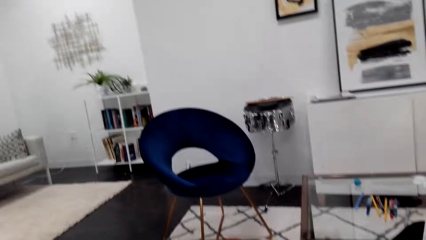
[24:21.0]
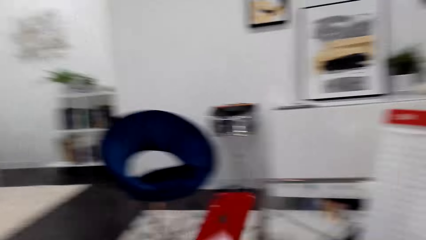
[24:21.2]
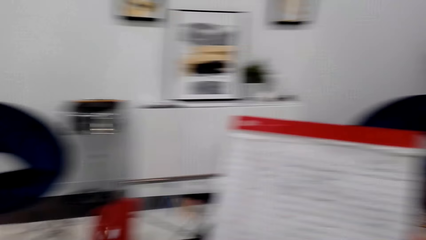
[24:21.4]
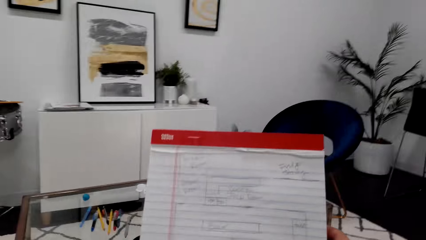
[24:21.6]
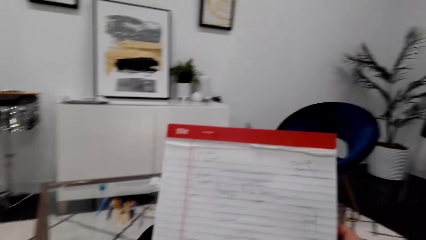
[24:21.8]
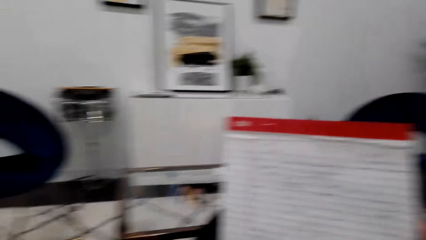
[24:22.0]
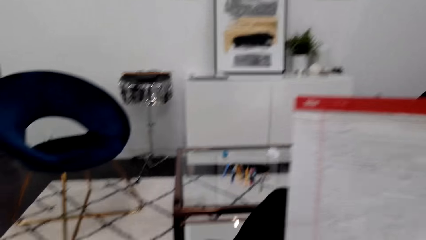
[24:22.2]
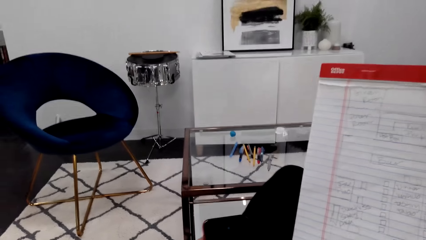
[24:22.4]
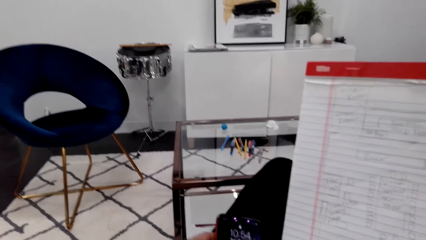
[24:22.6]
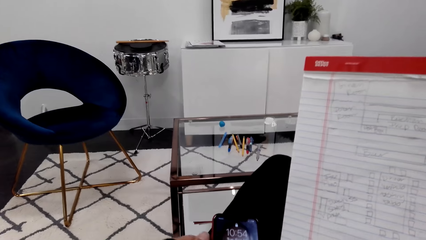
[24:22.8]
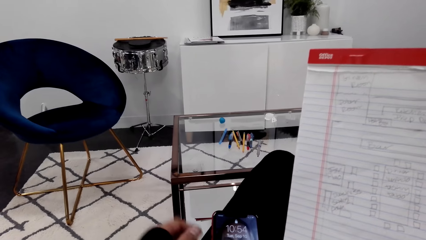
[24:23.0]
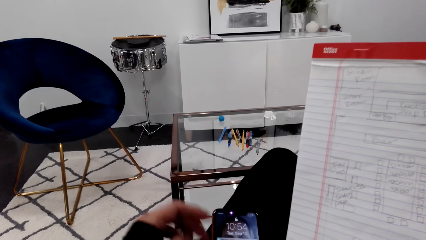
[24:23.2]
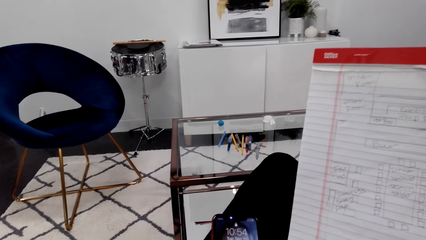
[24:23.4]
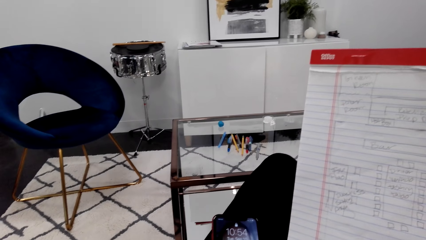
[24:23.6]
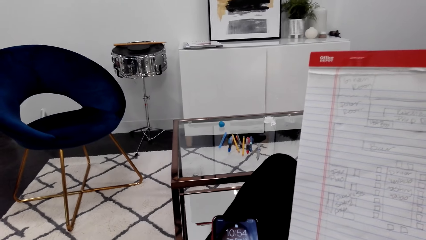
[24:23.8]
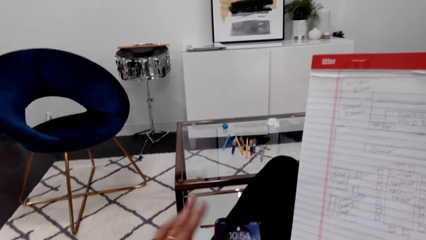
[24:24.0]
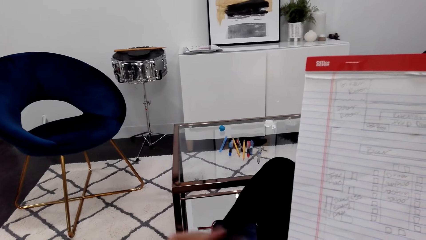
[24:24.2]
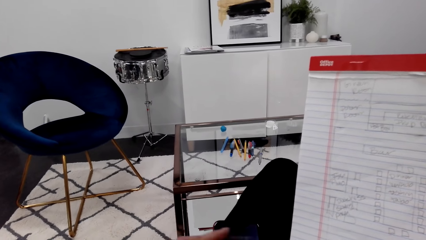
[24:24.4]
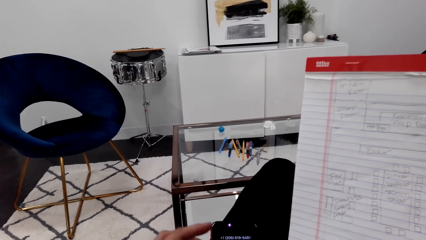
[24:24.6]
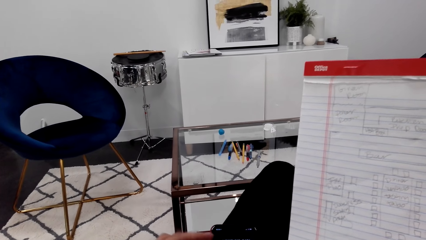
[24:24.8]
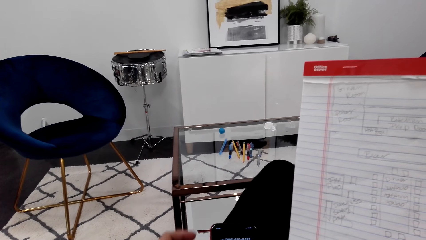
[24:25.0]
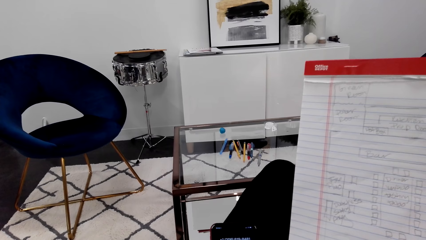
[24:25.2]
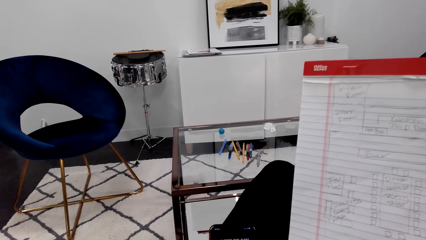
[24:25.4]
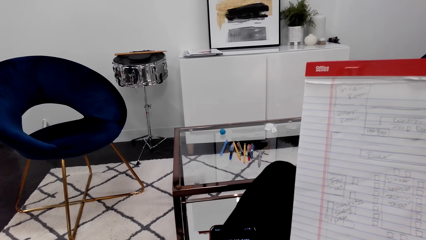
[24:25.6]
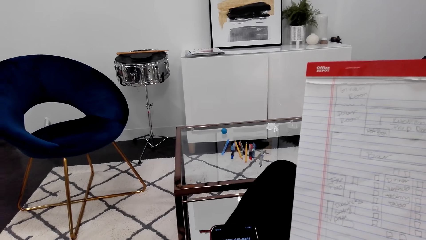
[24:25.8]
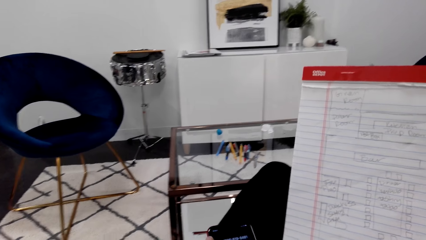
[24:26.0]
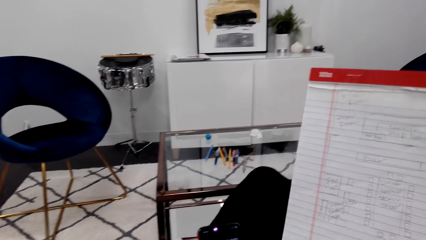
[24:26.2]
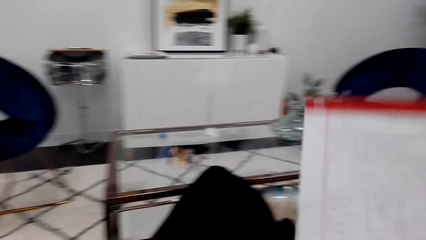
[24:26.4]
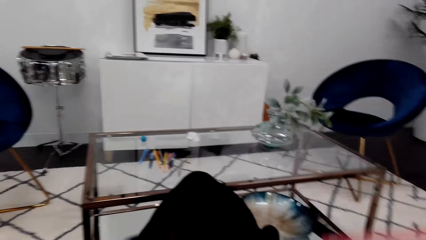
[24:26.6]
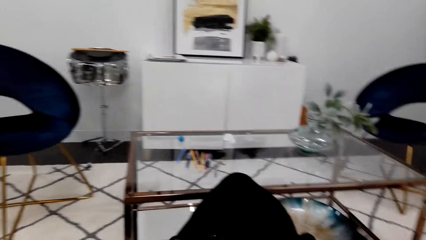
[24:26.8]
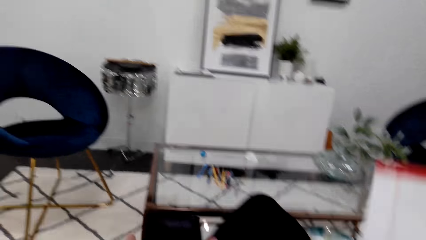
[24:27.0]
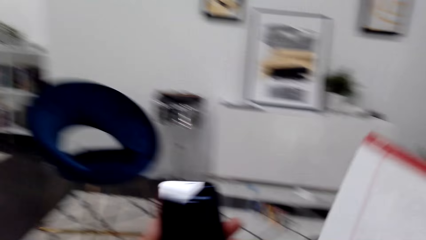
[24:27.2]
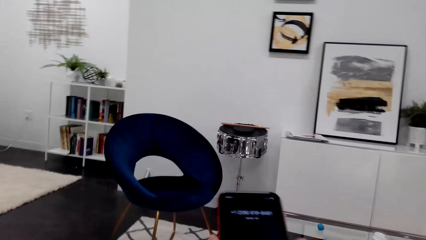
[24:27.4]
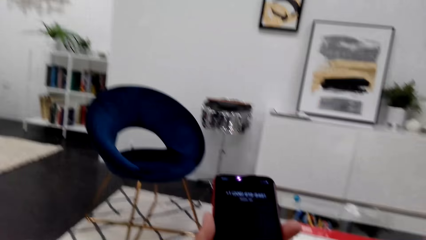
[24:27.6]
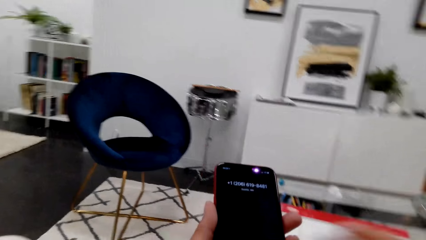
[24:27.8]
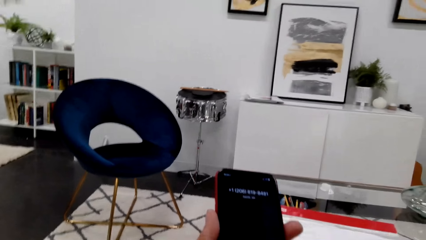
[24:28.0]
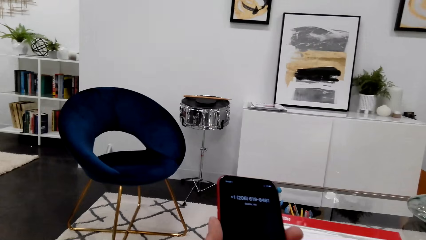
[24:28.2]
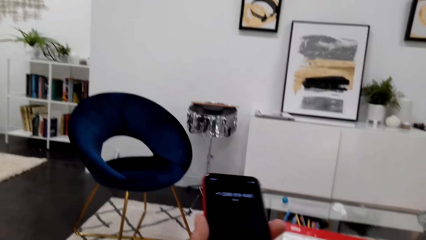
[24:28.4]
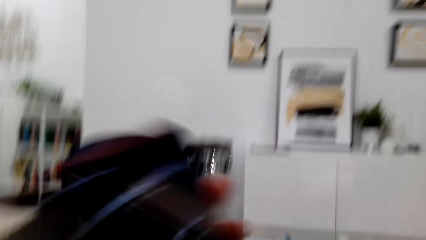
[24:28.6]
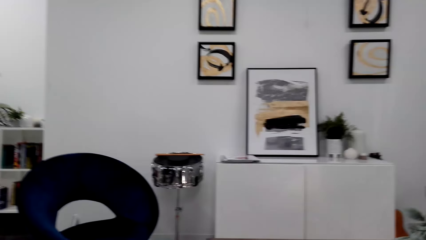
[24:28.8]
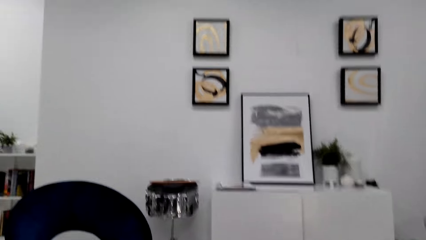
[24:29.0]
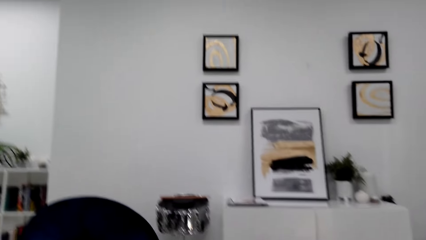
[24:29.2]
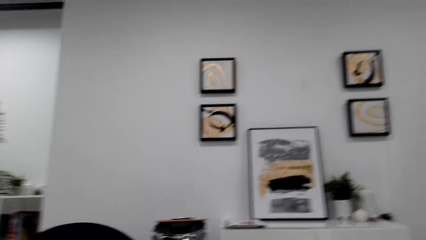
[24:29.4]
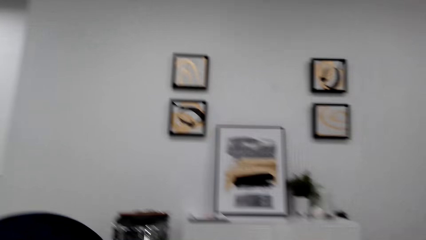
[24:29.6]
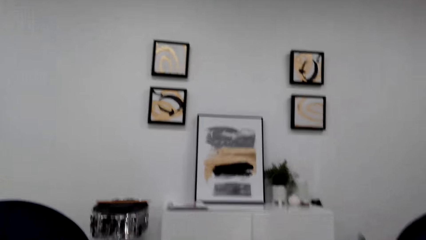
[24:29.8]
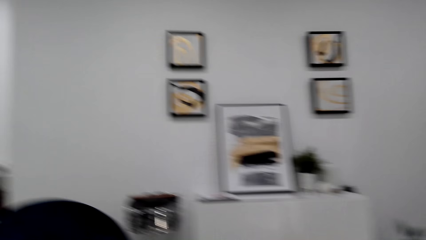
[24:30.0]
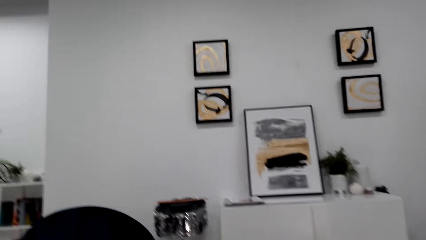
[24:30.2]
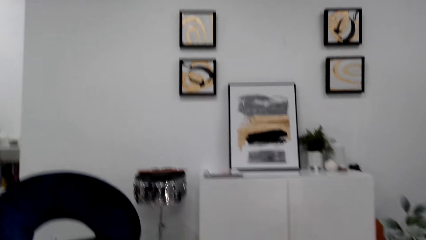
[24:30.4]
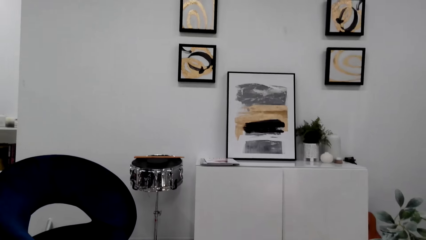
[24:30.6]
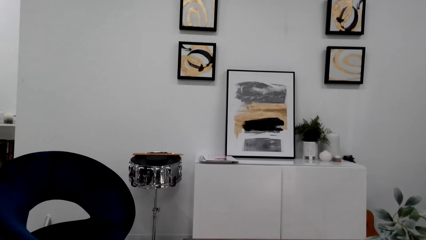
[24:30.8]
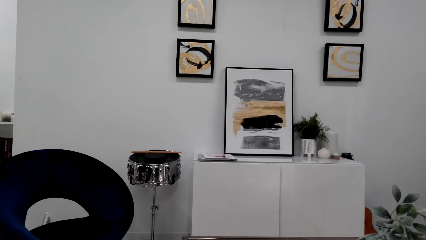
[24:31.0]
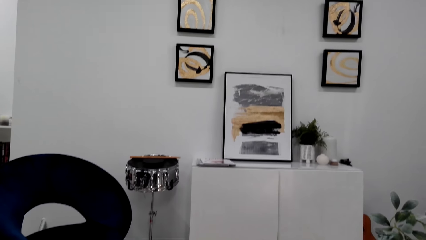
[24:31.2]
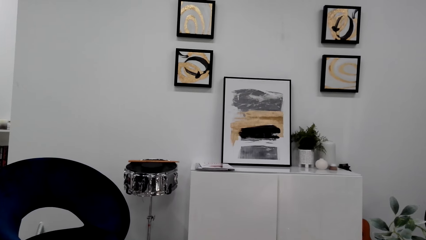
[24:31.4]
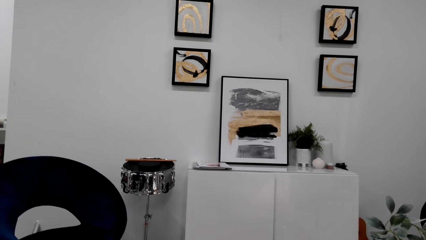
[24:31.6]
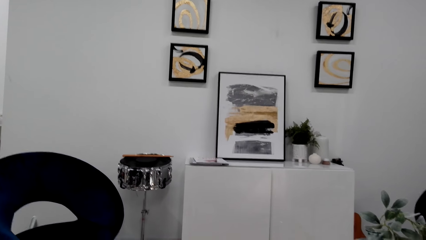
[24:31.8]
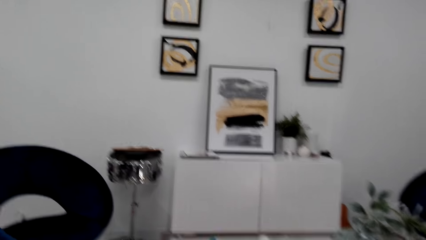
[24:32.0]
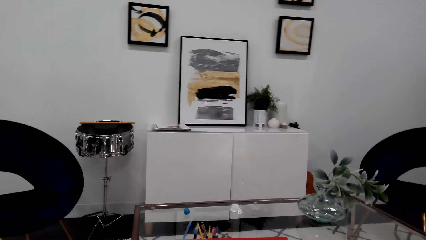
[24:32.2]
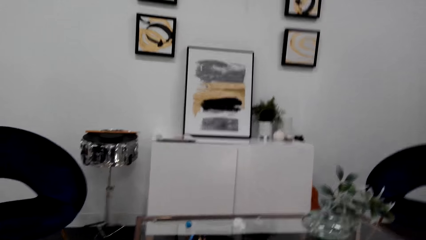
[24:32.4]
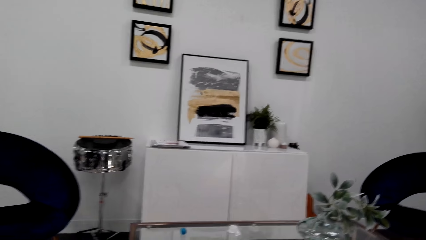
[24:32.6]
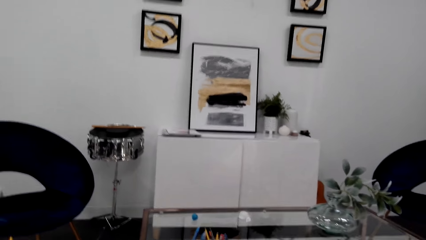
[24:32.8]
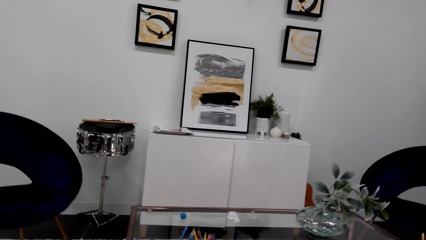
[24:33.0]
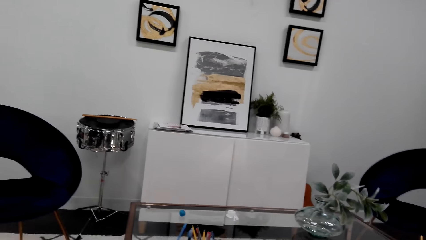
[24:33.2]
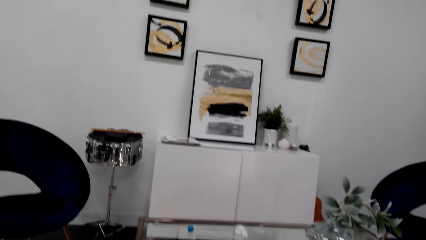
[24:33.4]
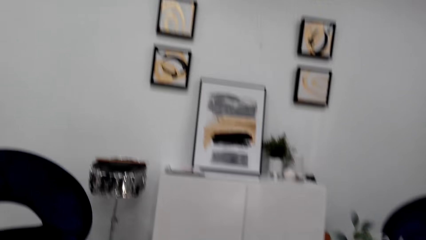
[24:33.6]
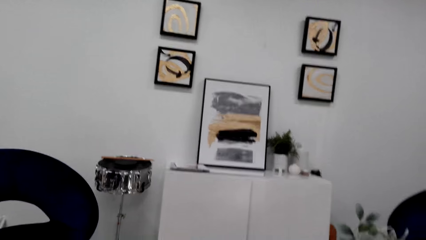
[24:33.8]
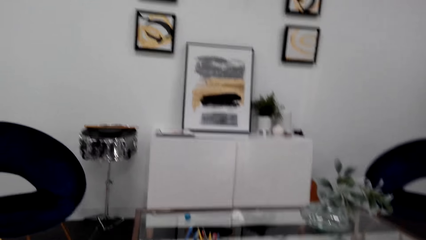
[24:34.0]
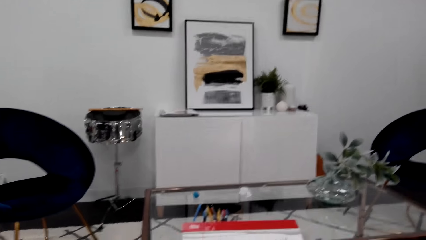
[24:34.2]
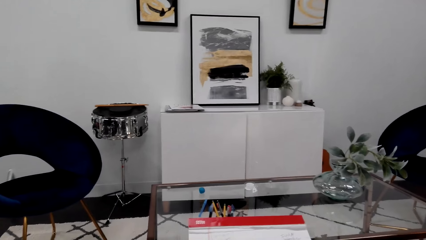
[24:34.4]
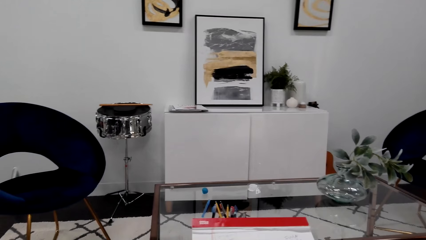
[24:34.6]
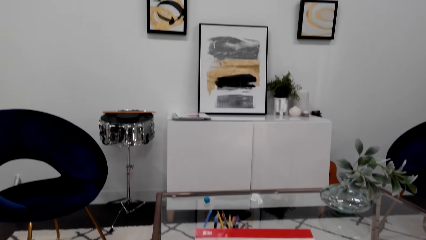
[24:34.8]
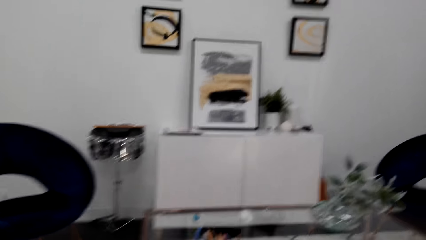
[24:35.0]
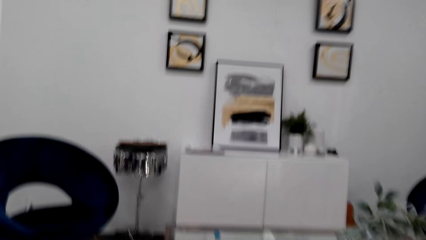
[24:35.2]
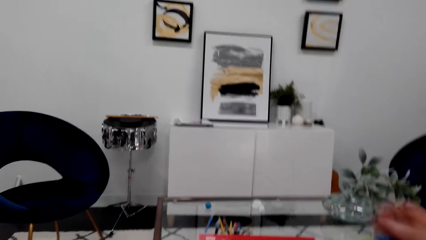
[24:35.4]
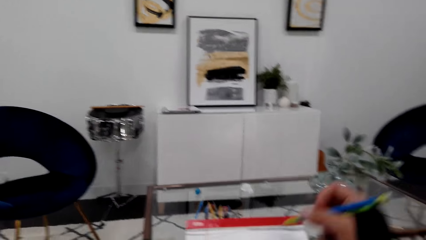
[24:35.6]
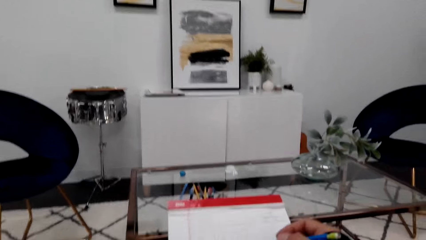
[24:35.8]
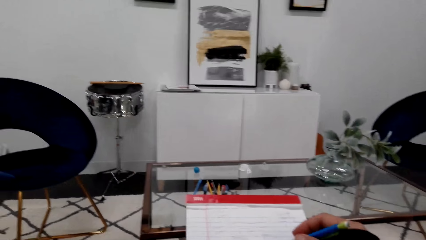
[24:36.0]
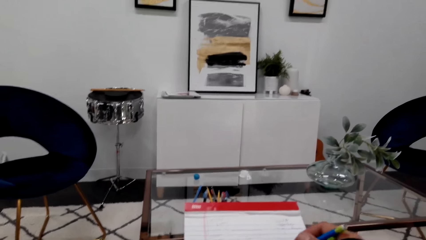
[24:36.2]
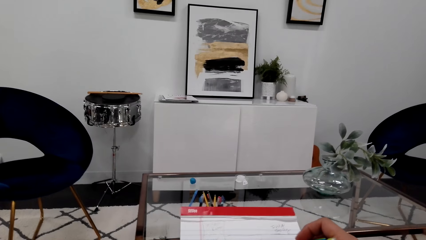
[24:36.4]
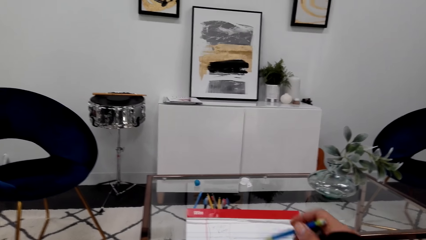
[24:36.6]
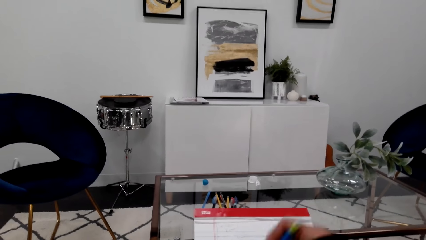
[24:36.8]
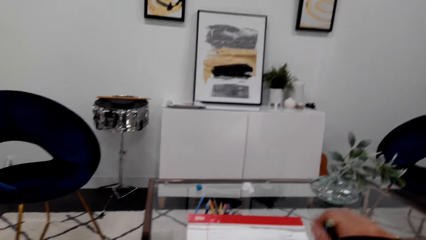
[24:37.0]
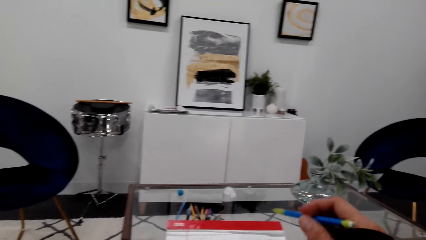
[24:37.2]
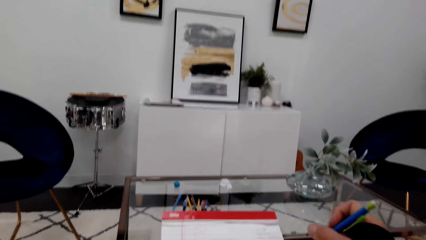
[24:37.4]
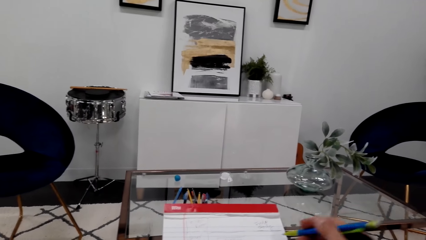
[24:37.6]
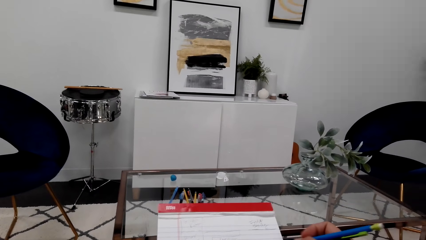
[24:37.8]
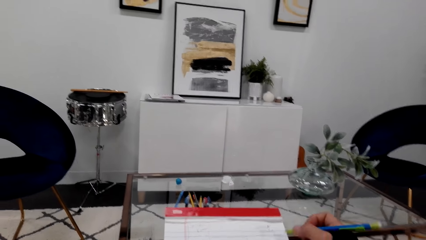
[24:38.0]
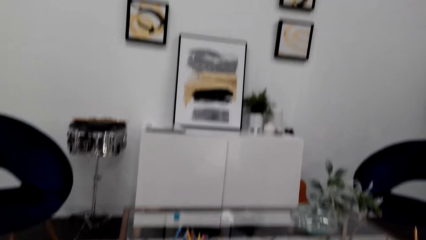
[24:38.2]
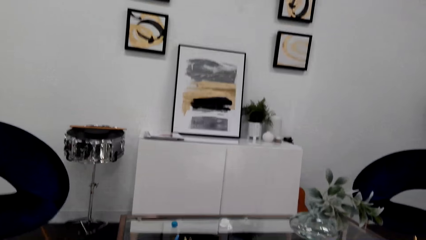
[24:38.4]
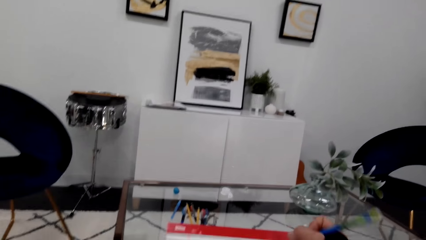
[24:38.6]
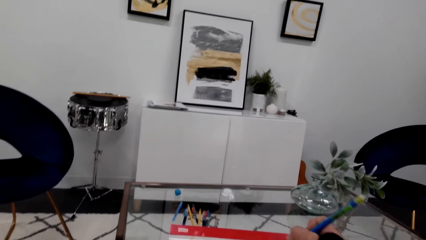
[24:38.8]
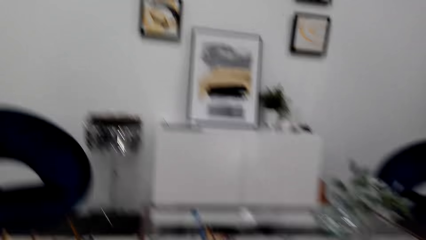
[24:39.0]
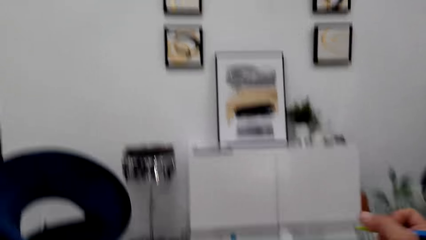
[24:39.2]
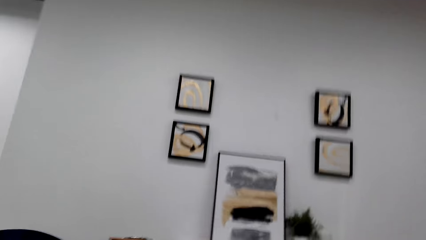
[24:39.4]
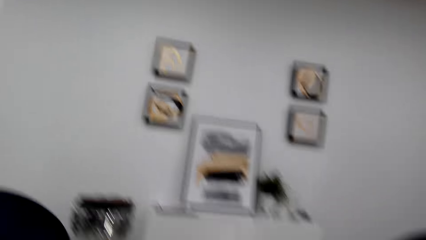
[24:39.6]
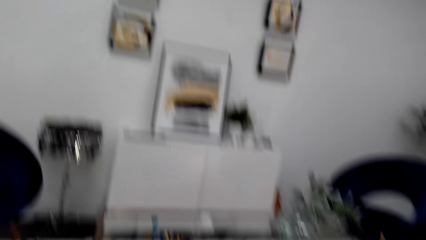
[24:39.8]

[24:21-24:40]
The camera wearer holds the phone. He dials the phone. He talks on the phone. He gestures with his hand.
